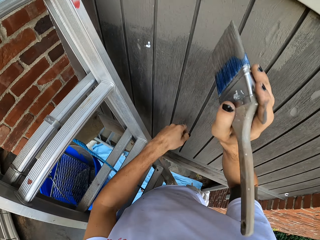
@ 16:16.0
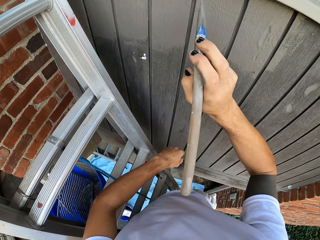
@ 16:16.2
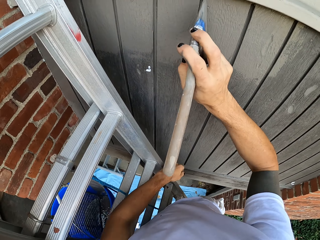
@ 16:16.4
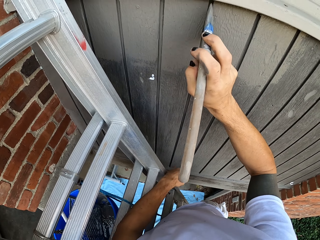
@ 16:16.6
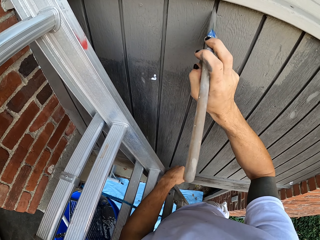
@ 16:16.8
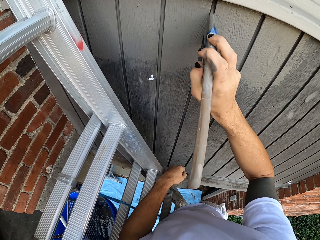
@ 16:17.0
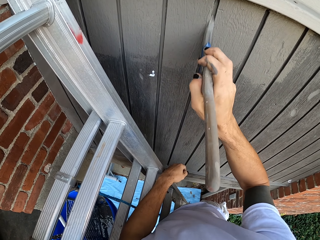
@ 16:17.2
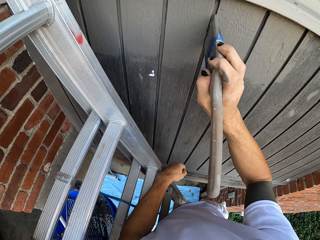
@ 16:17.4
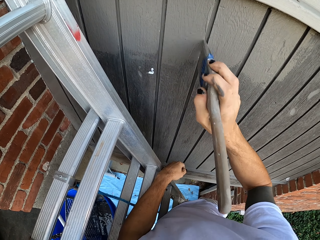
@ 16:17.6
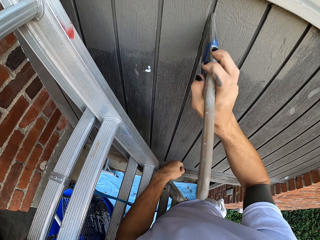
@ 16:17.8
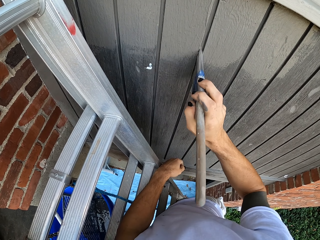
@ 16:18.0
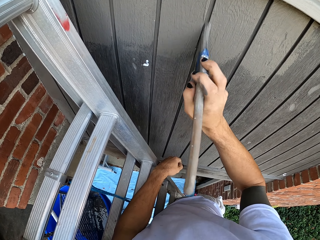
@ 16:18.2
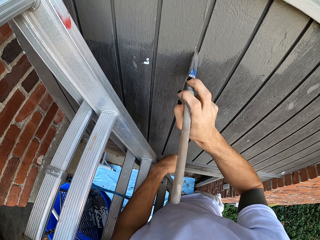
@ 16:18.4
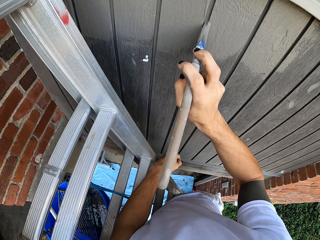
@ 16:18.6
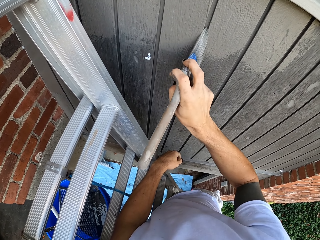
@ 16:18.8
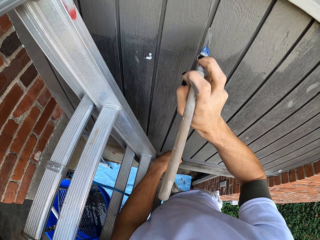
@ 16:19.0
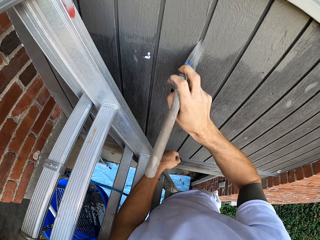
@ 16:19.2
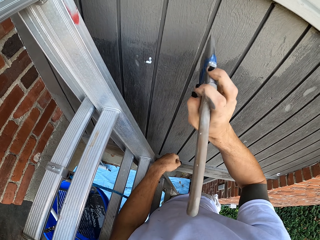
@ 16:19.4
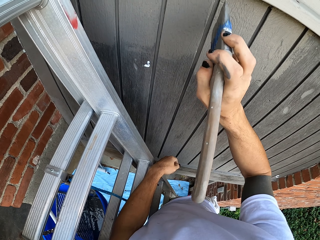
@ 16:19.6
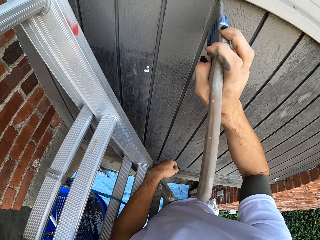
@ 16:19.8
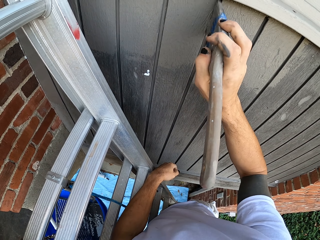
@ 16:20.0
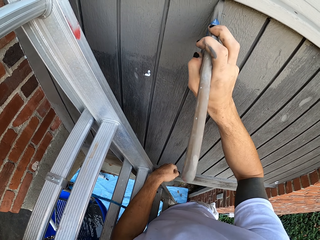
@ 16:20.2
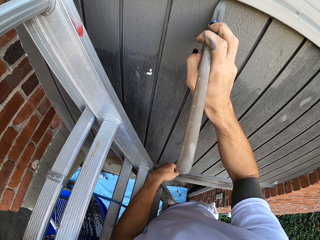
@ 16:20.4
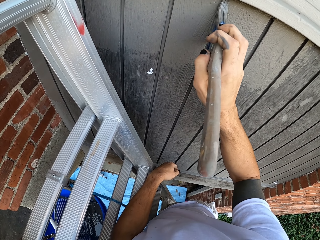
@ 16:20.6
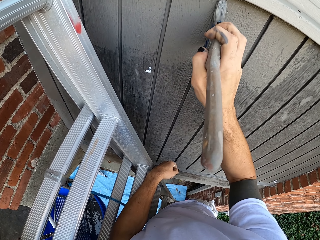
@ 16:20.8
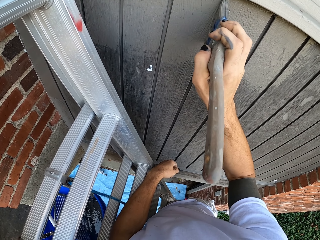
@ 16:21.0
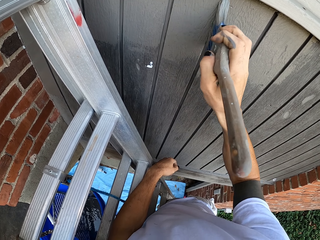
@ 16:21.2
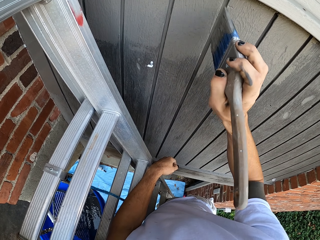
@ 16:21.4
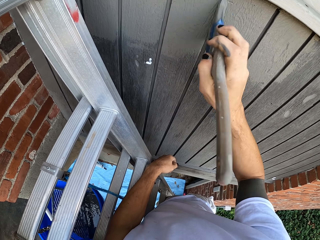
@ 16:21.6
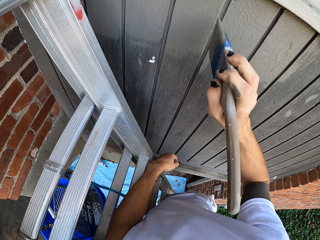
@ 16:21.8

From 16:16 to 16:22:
The camera wearer paints a wooden wall with a paintbrush.

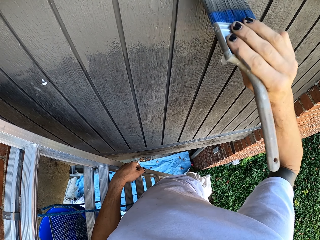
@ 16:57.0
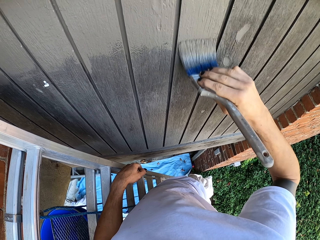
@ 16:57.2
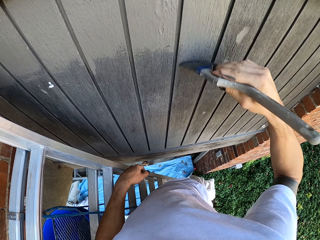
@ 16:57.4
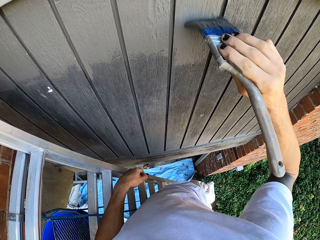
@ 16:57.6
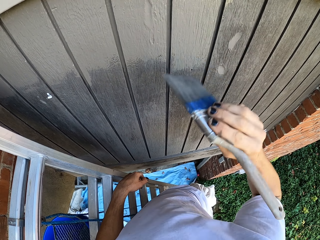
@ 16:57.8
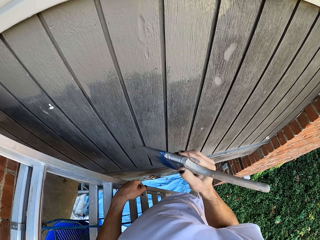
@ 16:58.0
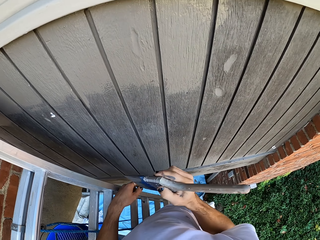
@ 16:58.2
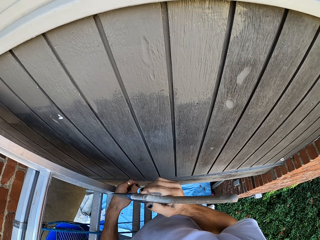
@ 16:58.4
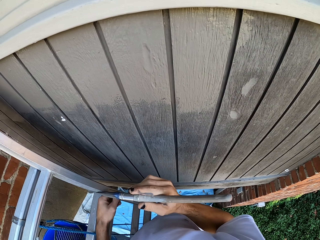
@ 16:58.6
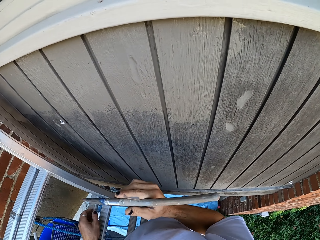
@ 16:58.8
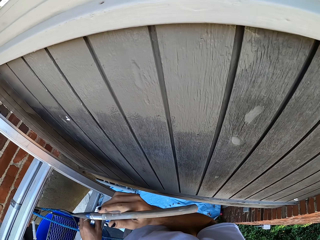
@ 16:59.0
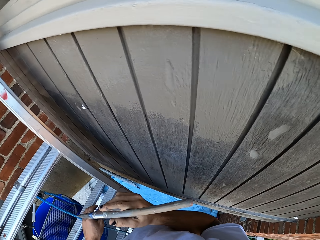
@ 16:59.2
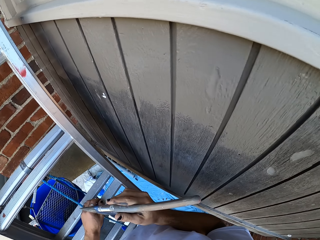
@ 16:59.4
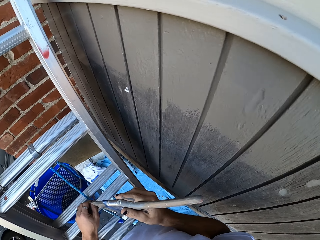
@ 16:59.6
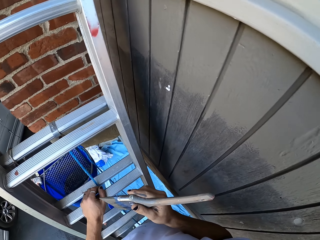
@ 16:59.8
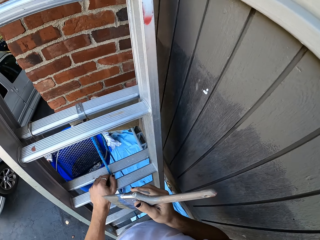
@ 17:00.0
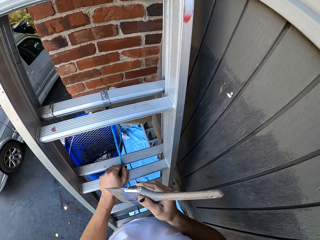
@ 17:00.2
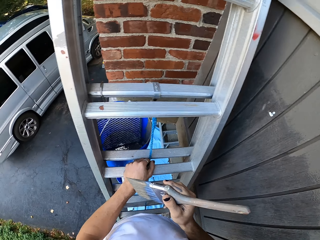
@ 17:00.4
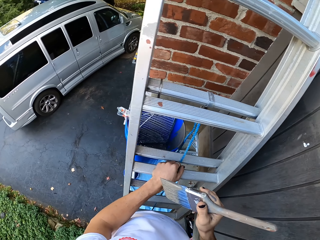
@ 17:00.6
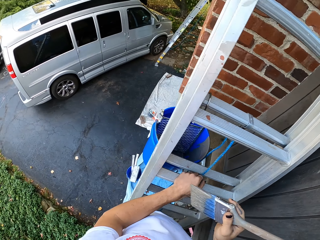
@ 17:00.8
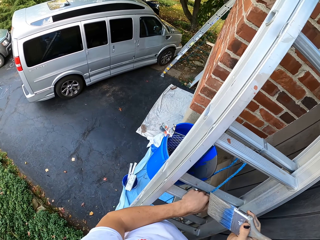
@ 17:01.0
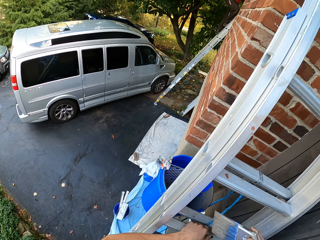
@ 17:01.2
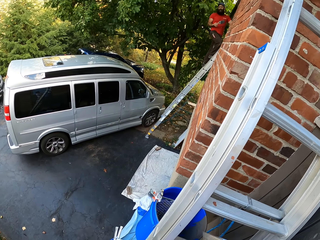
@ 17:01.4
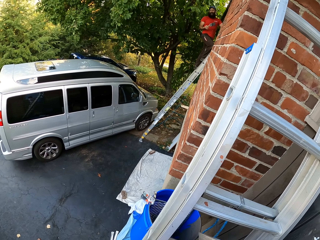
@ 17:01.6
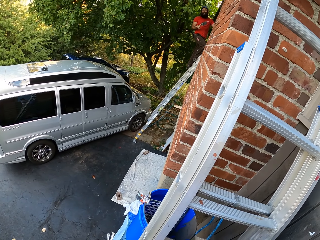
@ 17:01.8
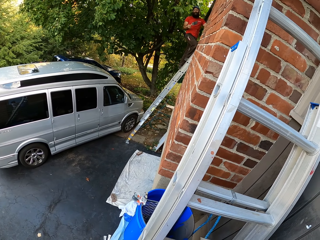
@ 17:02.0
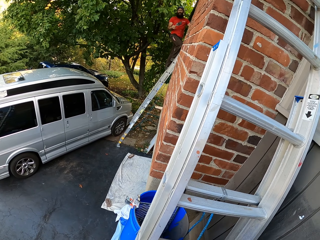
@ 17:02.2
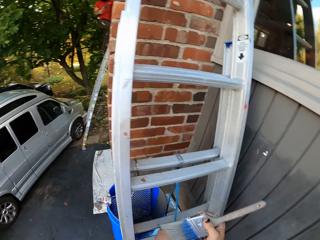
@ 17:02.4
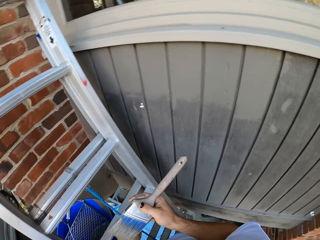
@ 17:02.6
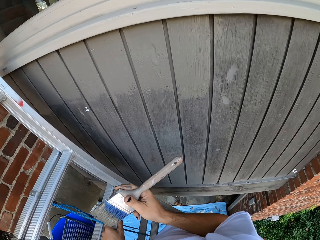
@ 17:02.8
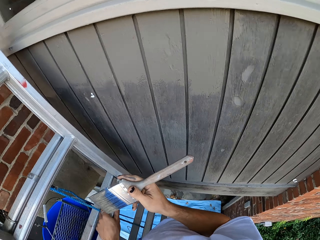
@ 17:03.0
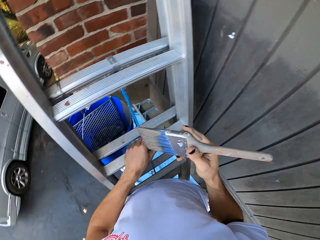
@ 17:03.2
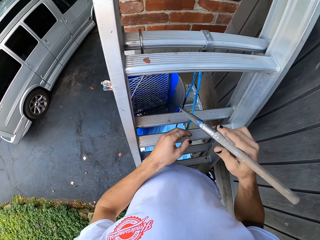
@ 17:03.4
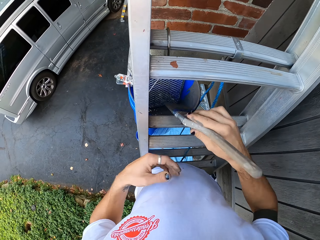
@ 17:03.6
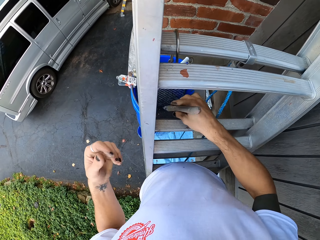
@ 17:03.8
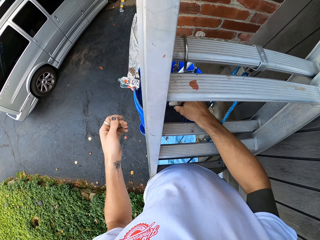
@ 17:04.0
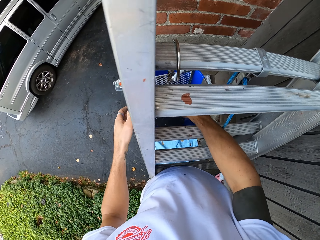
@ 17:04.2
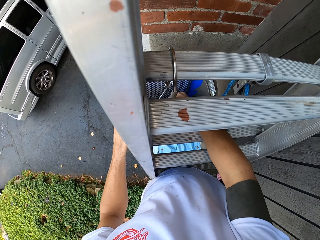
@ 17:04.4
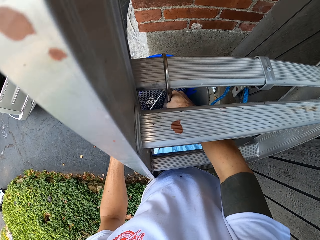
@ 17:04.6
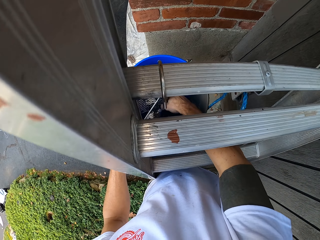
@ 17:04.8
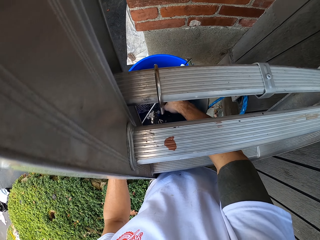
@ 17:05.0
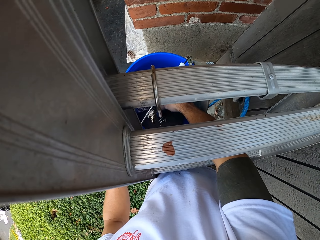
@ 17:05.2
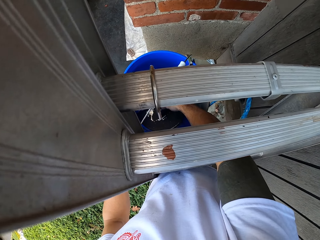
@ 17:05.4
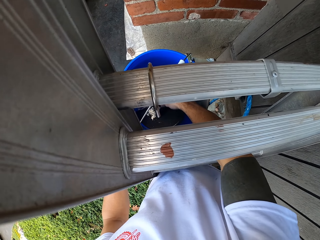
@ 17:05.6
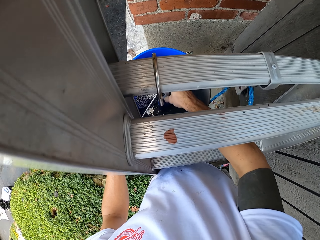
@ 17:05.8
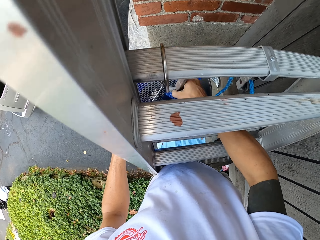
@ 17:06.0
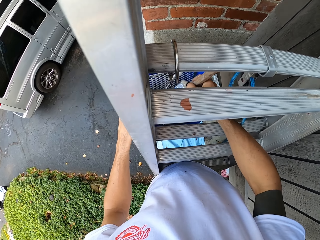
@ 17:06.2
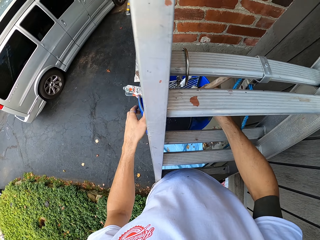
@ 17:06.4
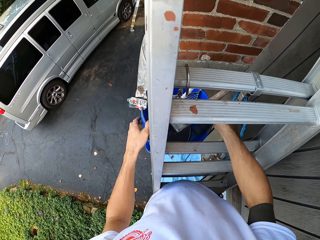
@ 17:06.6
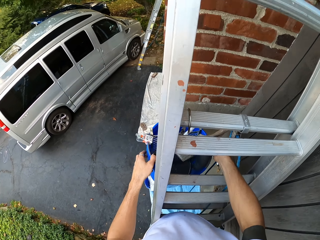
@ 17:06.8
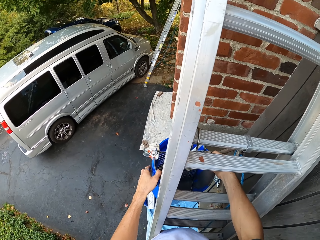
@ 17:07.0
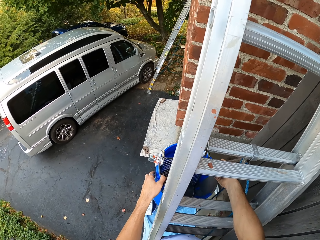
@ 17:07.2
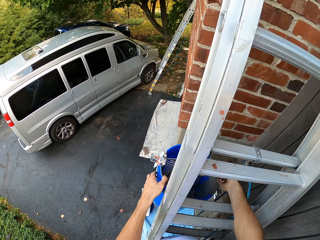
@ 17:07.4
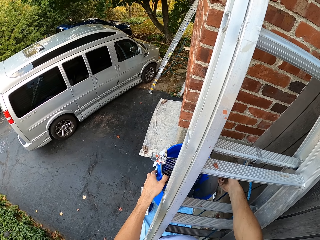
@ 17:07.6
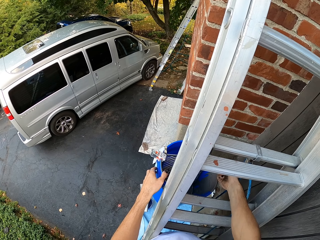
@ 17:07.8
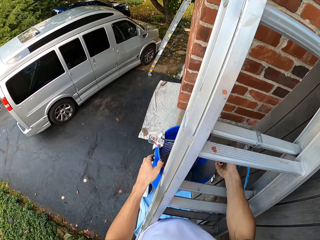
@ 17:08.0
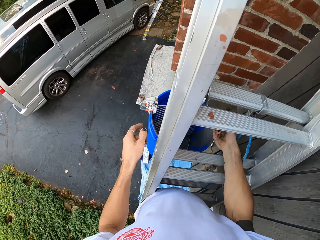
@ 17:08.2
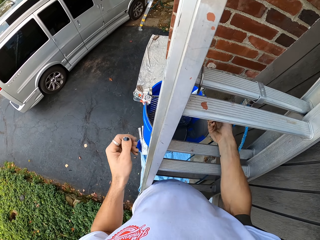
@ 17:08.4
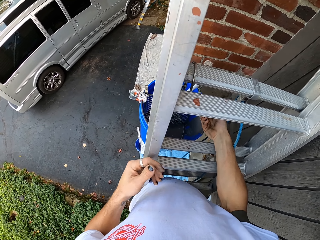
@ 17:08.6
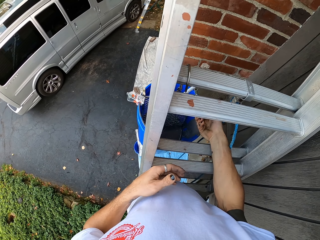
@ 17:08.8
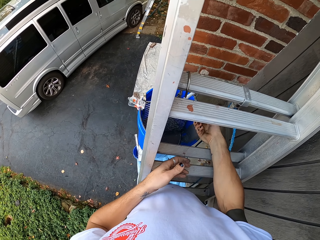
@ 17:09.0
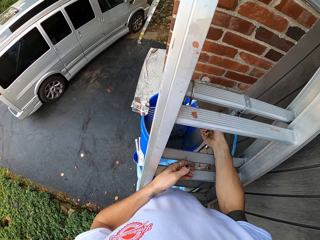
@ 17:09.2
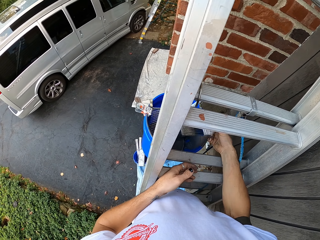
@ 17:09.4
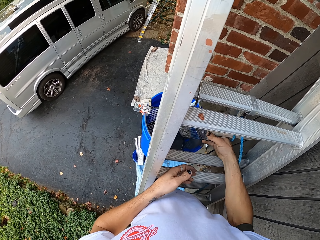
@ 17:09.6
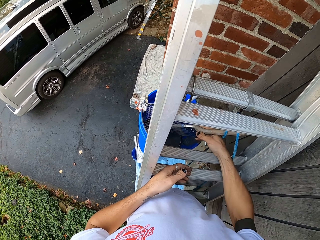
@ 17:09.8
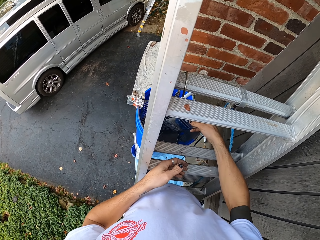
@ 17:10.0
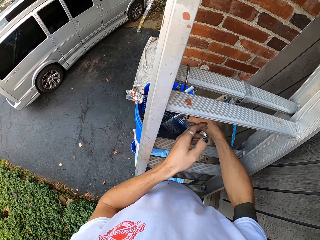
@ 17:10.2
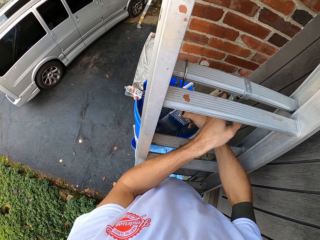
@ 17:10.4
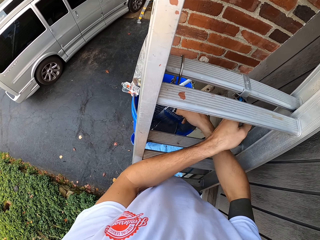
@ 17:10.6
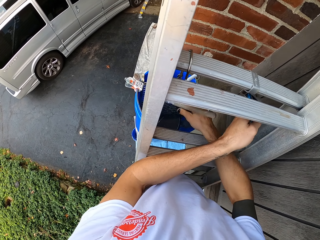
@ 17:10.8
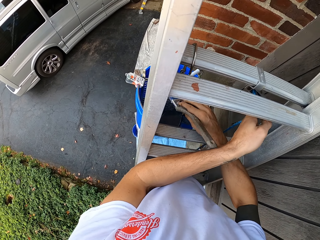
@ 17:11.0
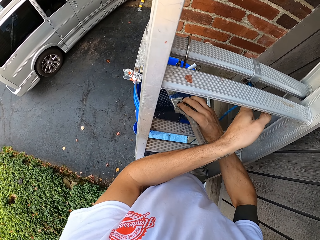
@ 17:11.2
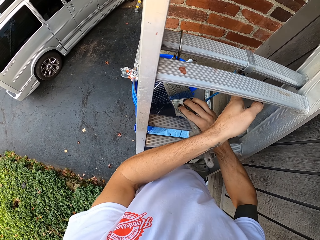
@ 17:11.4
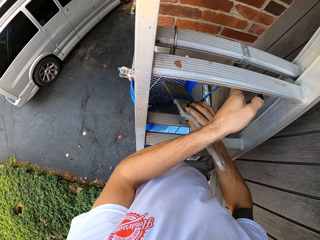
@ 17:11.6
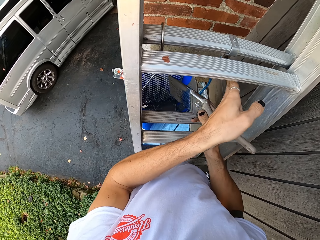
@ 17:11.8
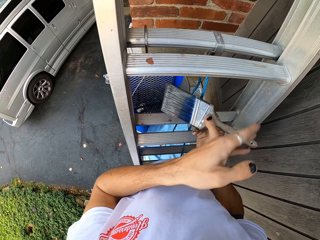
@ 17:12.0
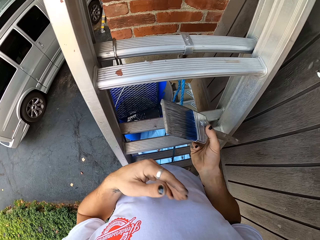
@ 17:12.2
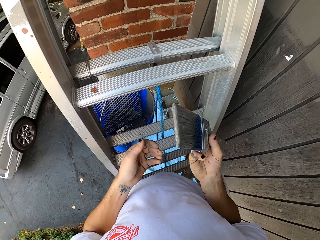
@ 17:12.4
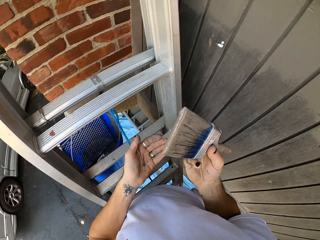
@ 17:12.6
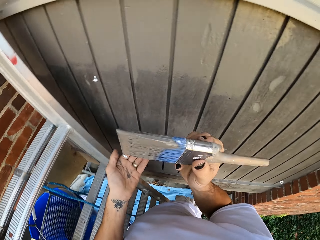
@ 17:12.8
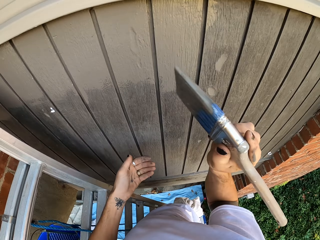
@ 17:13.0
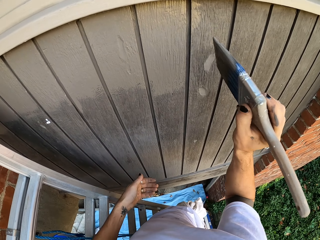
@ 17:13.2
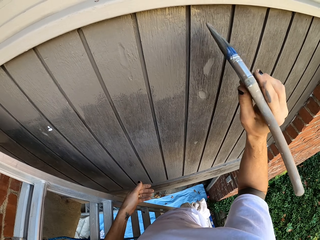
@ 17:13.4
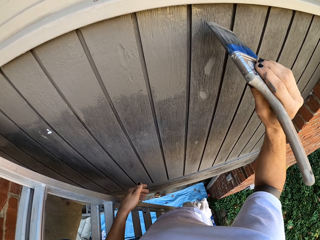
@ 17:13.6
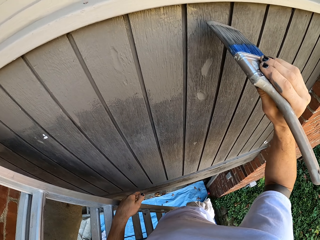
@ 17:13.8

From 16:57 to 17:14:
The camera wearer looks around. They look around. They dip a paintbrush in paint in the bucket. They look around. They hold a rope on the ladder. They turn around.
